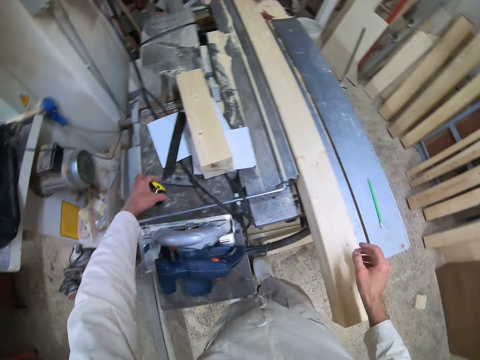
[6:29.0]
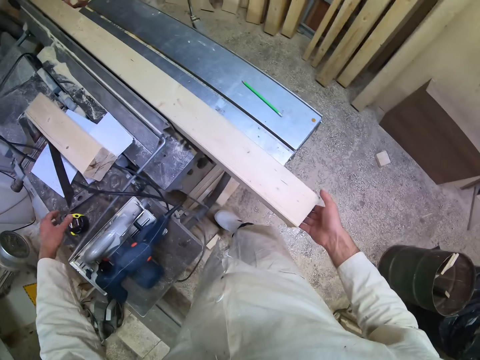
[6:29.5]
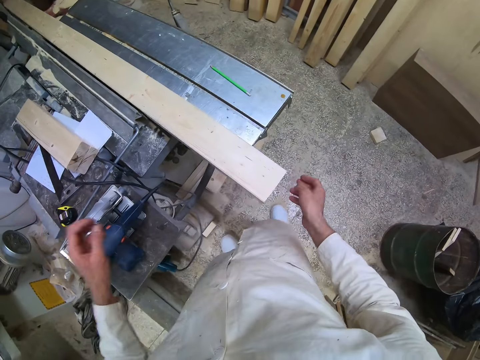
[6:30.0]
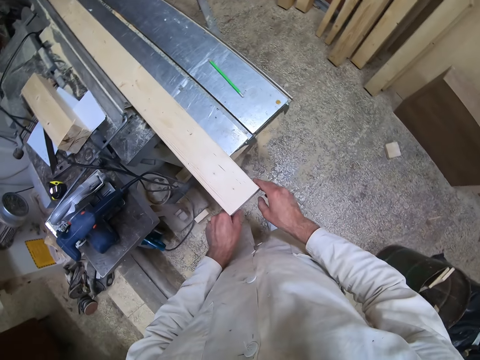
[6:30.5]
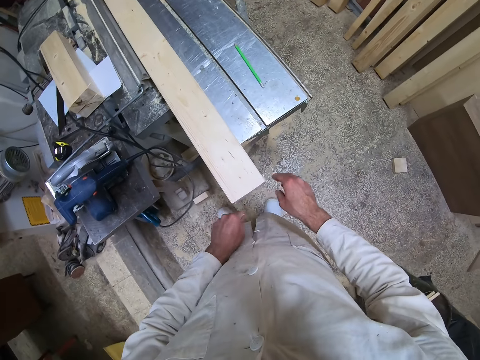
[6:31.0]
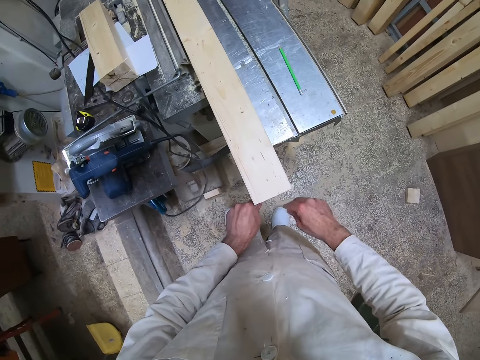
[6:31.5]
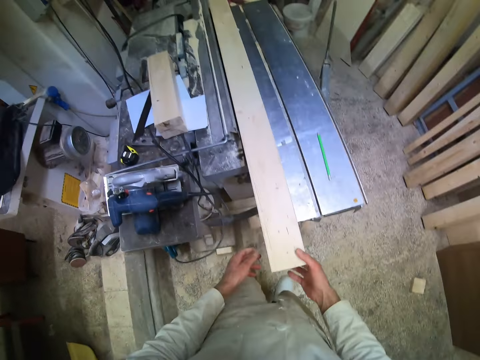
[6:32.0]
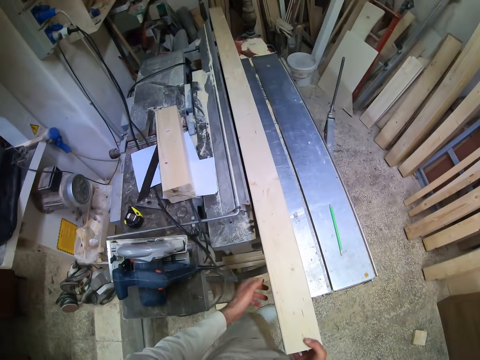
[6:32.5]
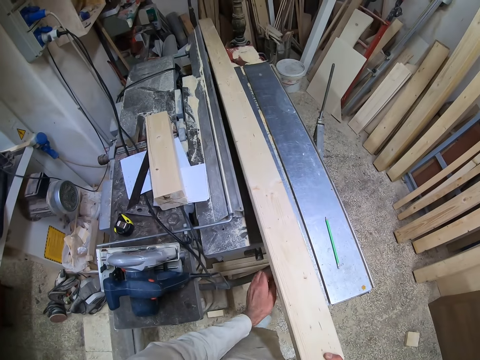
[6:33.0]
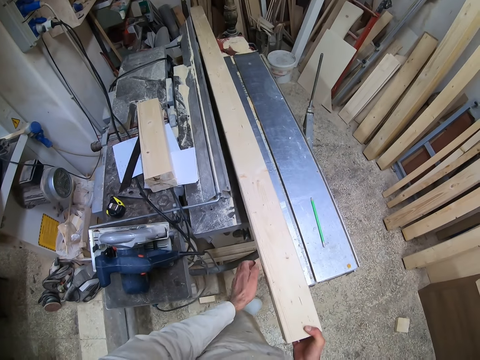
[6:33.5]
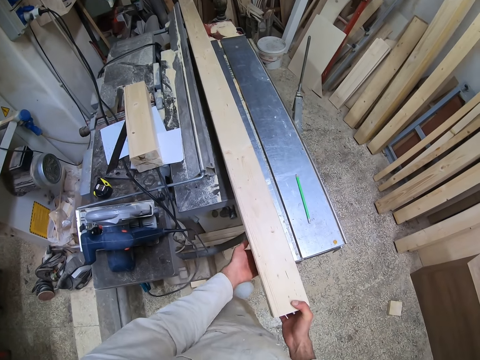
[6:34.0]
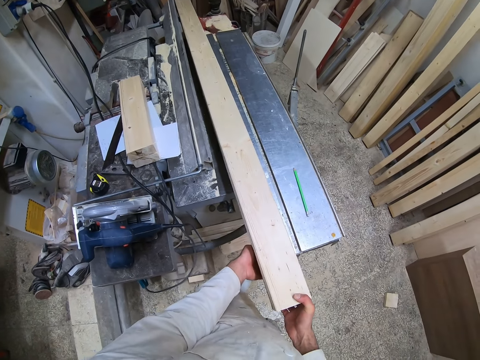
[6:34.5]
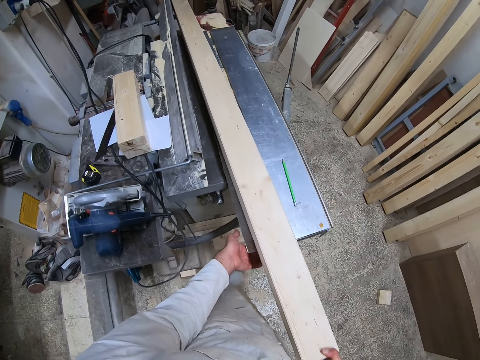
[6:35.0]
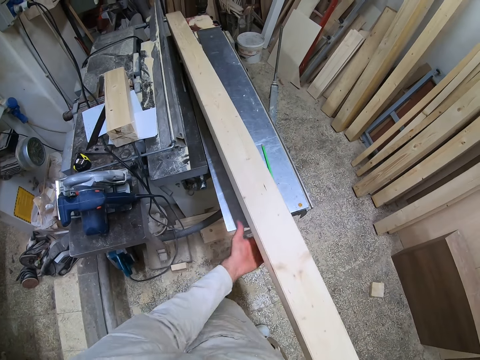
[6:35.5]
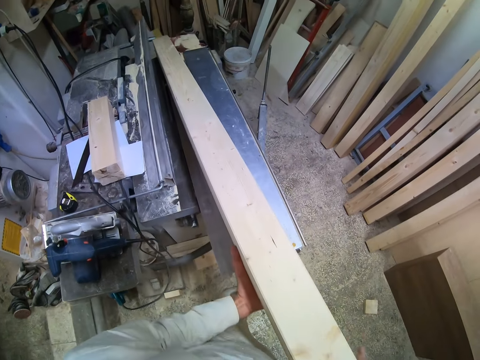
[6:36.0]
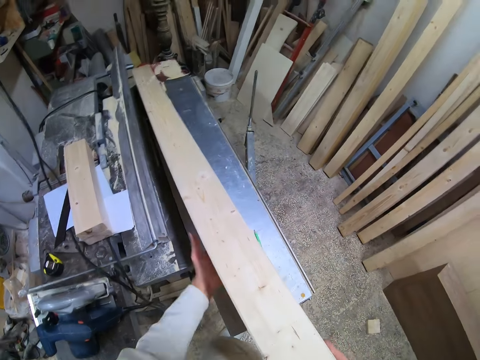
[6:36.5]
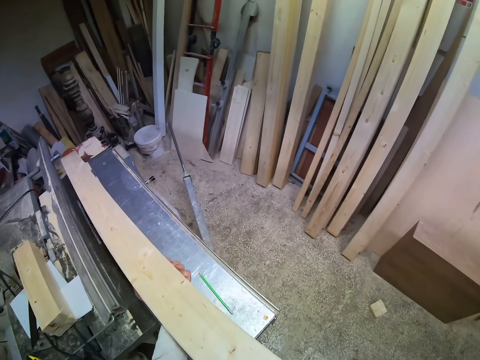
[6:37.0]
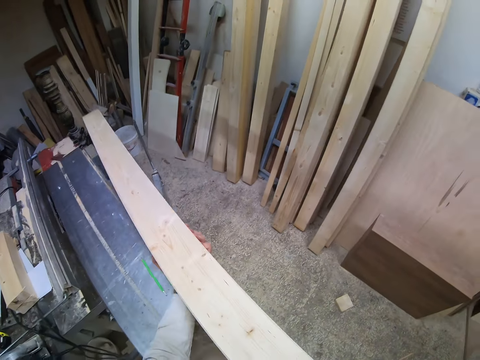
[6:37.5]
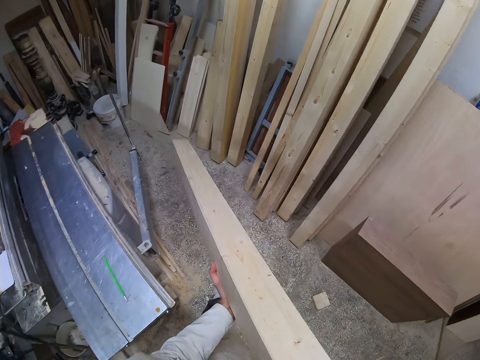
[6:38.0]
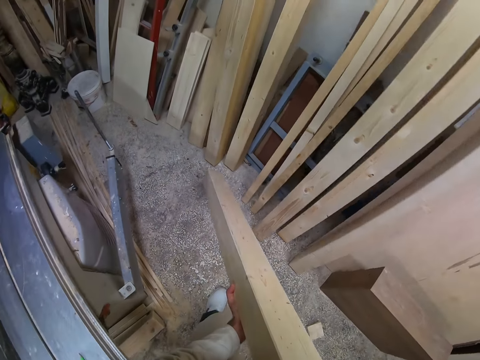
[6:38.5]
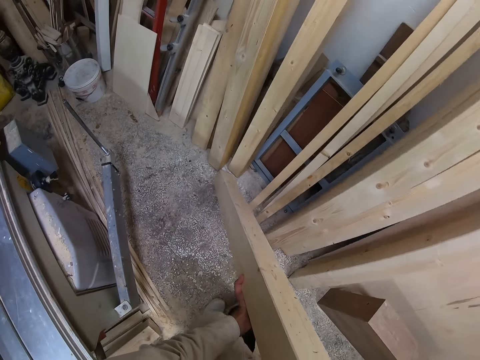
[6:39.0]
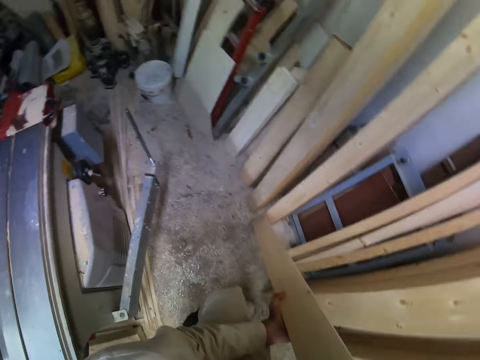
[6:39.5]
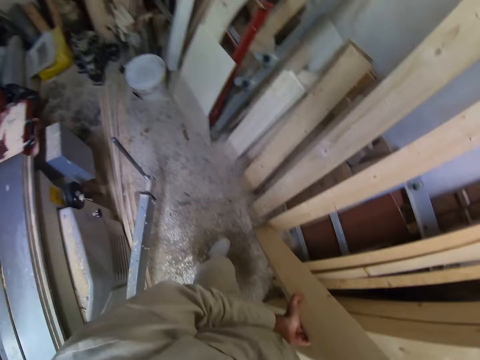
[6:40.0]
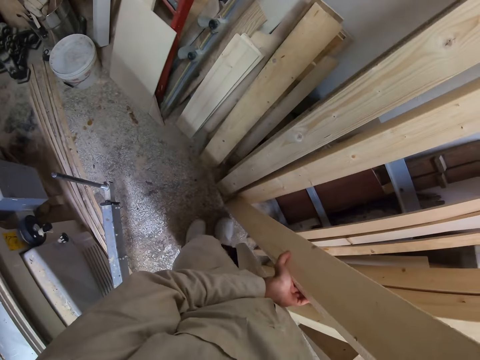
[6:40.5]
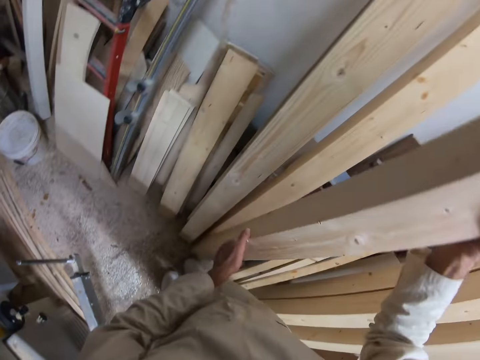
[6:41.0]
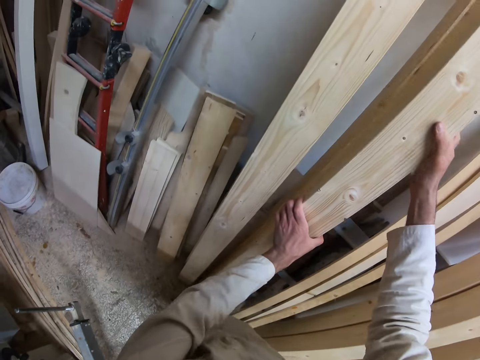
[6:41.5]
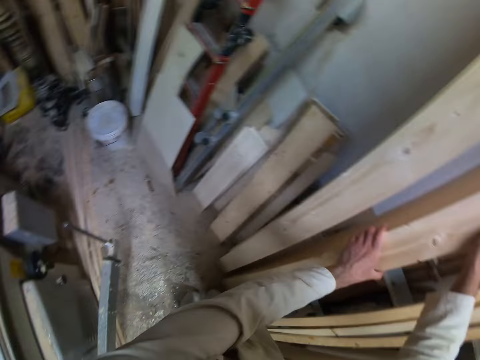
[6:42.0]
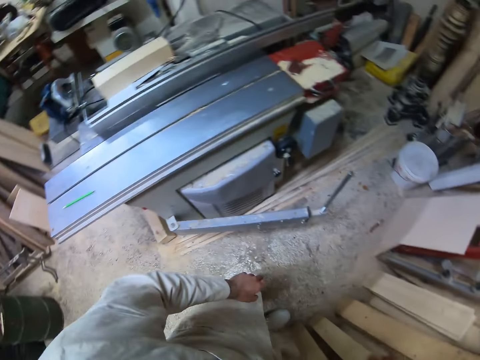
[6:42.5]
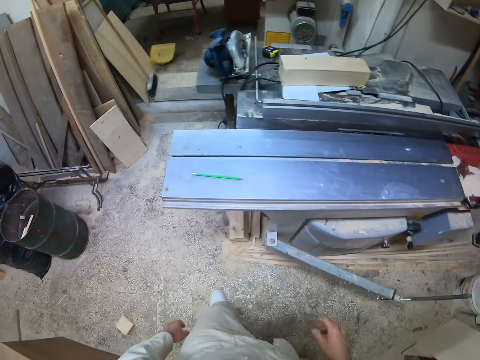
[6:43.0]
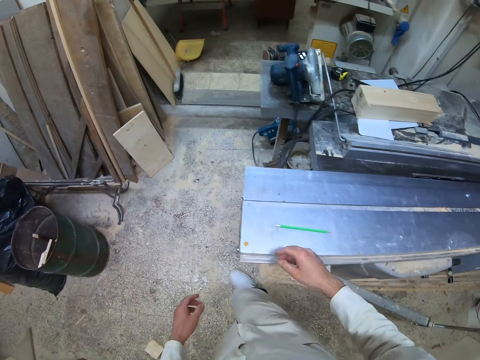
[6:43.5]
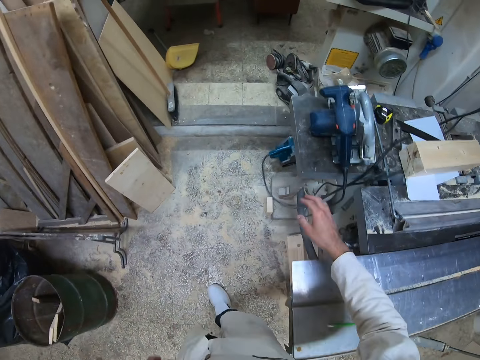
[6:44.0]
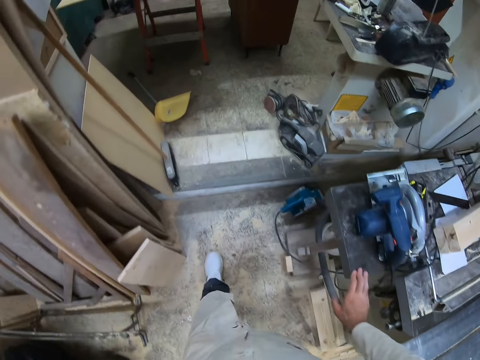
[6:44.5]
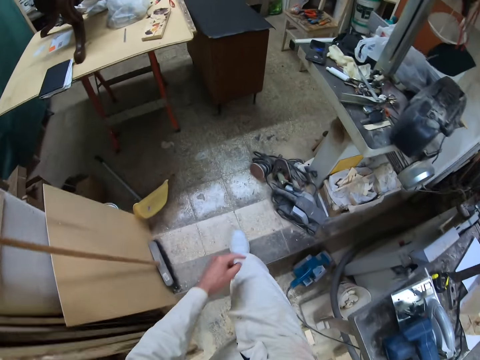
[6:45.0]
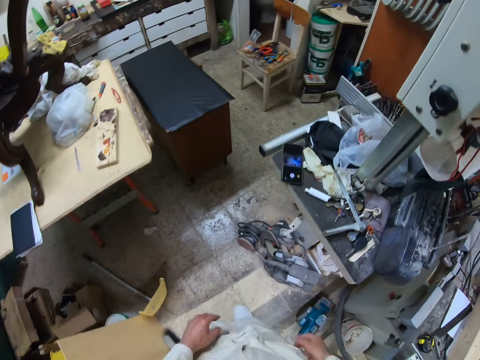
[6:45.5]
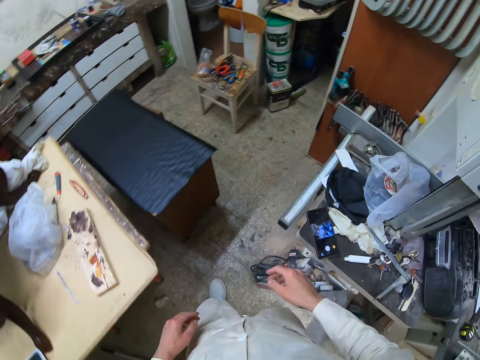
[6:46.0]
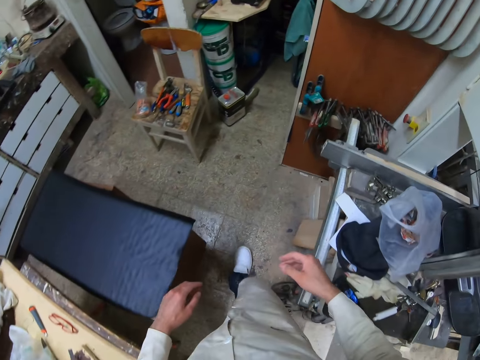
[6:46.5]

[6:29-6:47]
The camera wearer places the tape rule on the workshop table with his left hand. He removes particles from the piece of wood on the workshop table with both hands. He wipes the wood. He pulls the wood from the table. He carries the piece of wood from the workshop table with both hands. He picks up the wood. He places the piece of wood vertically against another piece of wood with both hands. He walks across the room towards a workshop area.

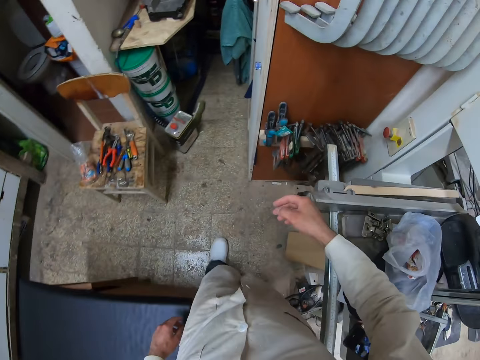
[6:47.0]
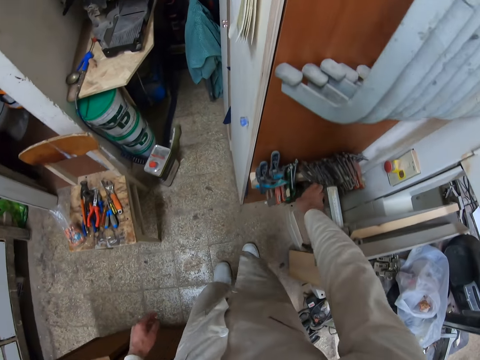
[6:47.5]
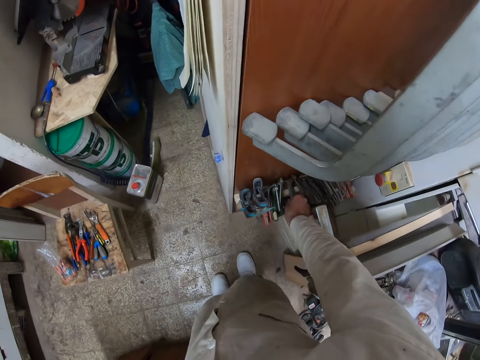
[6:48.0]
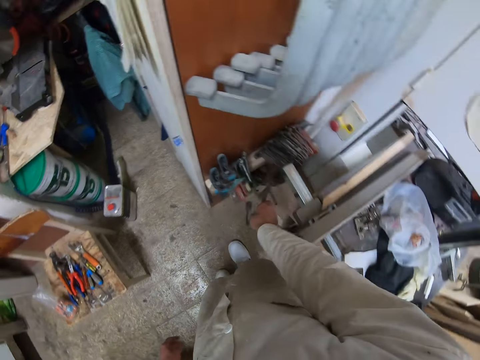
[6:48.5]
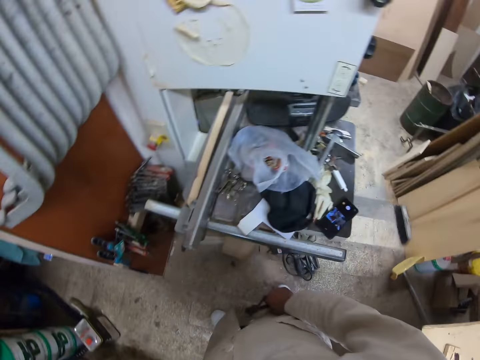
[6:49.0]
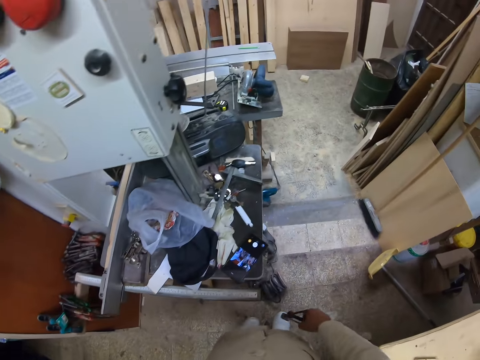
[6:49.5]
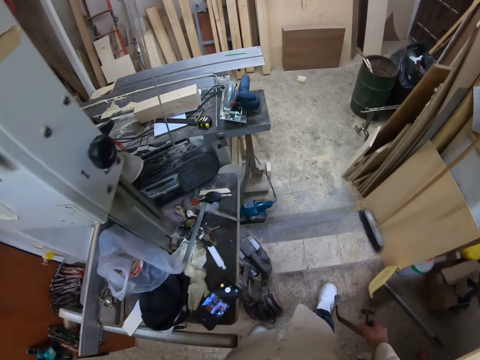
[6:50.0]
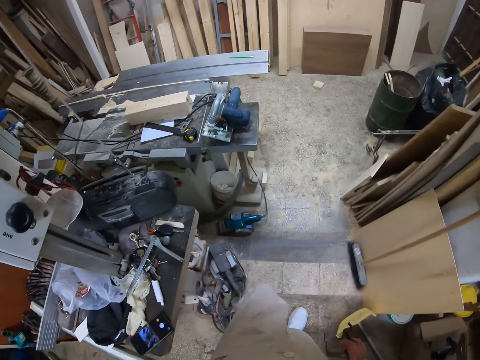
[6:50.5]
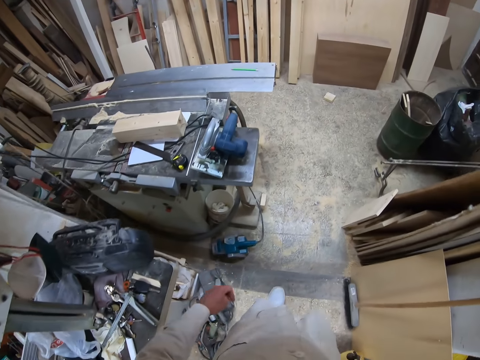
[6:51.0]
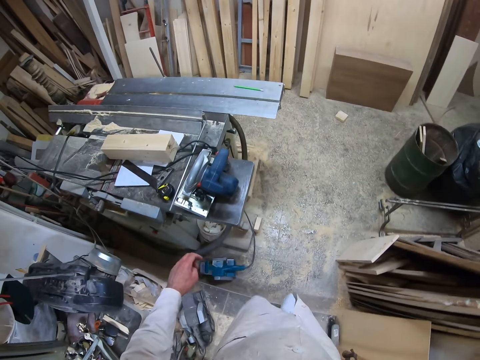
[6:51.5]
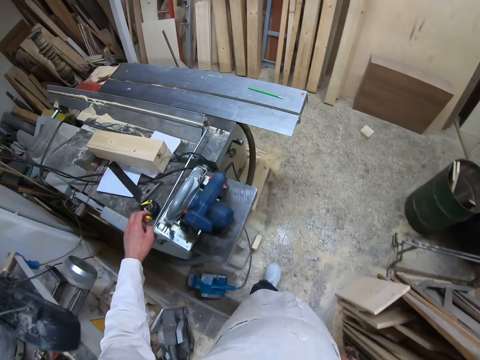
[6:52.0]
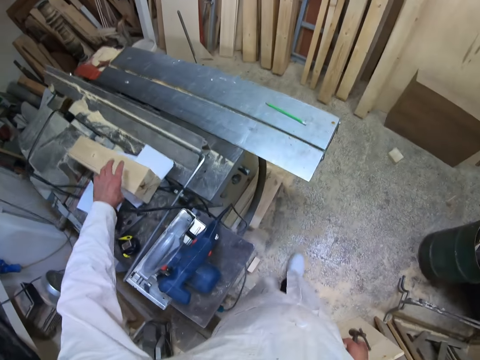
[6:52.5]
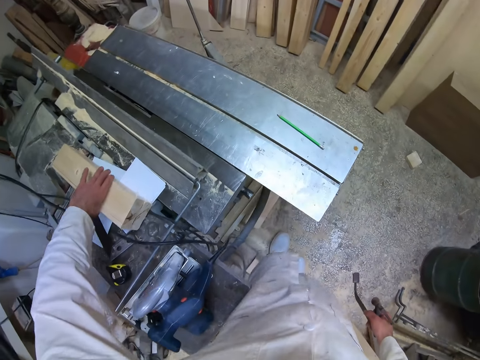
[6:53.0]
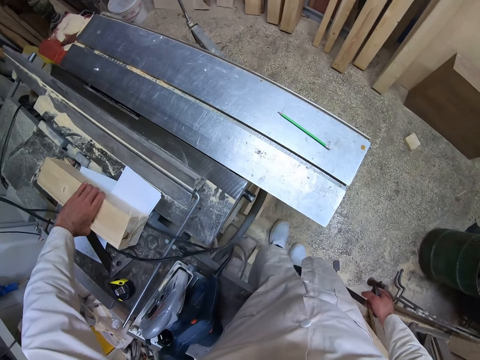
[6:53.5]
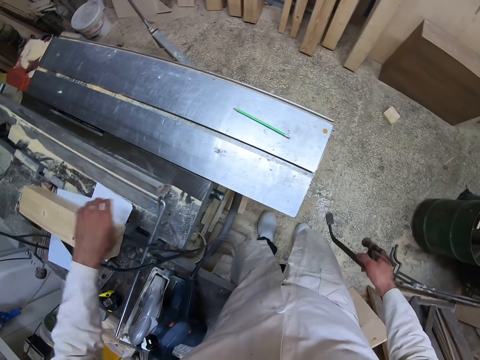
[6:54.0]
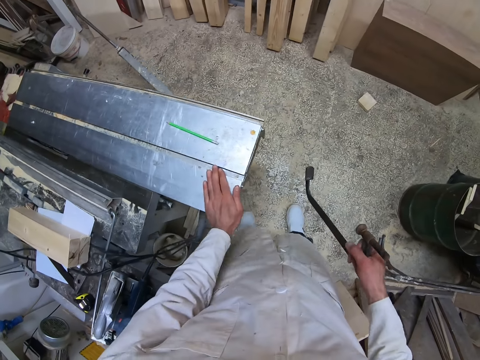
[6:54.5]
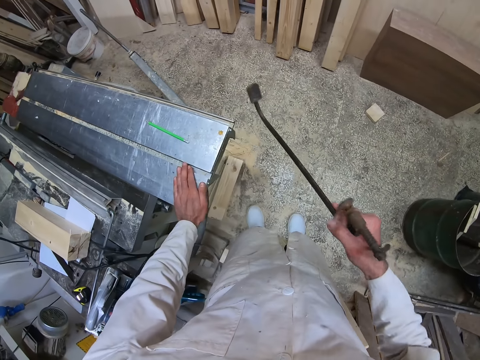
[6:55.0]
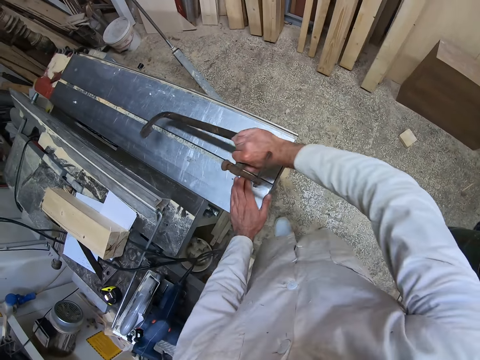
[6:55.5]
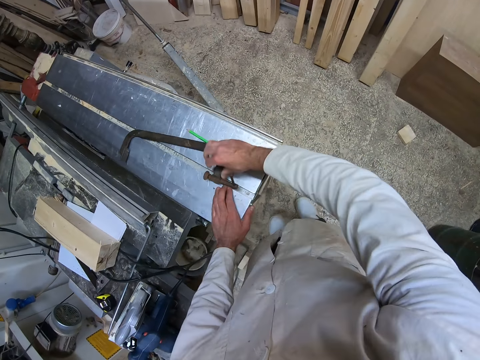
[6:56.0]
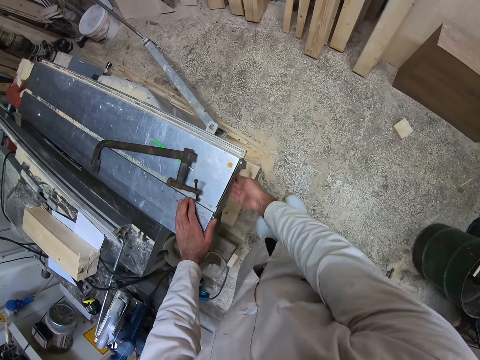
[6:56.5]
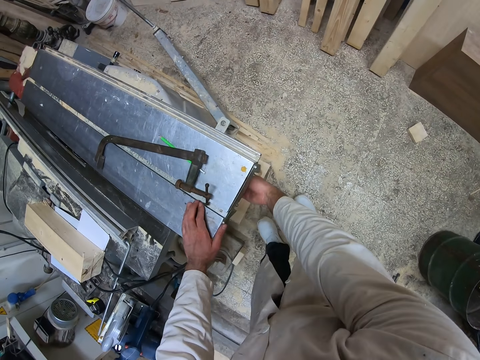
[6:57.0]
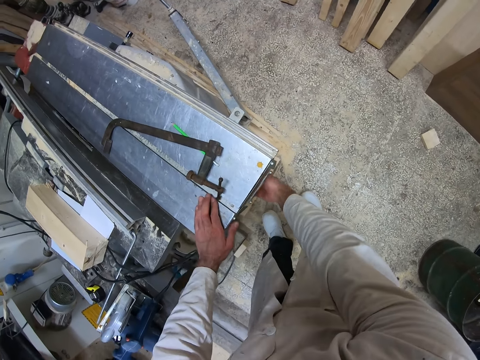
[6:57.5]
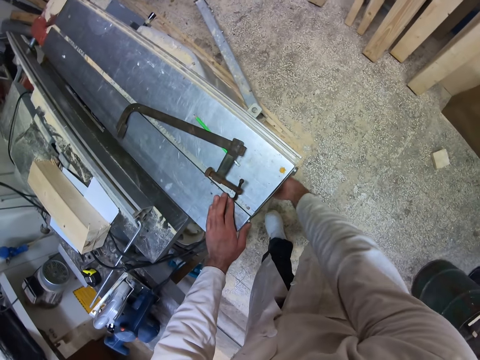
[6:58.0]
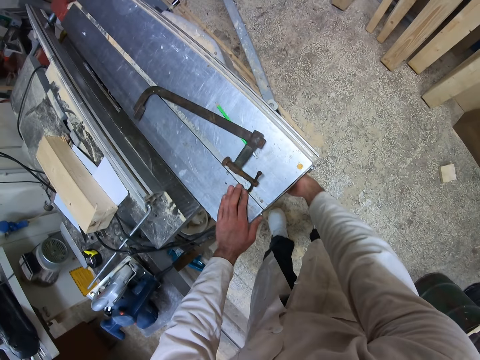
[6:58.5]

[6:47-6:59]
The camera wearer picks up a wood clamp from a compartment with his right hand. He walks towards the workshop table. He touches the piece of wood on the paper with his left hand. He touches the workshop table with his left hand. He leans on the table with his left hand. He places the wood clamp on the workshop table with his right hand. He tightens a compartment under the workshop table with his right hand.
